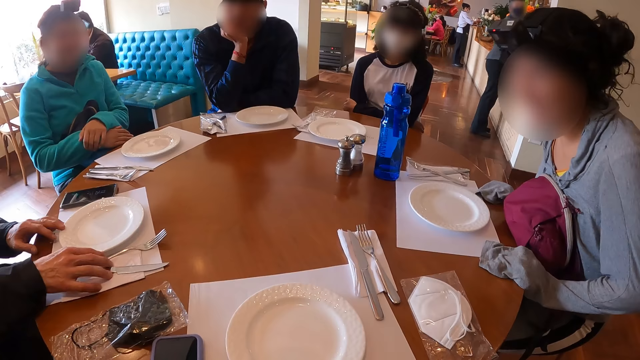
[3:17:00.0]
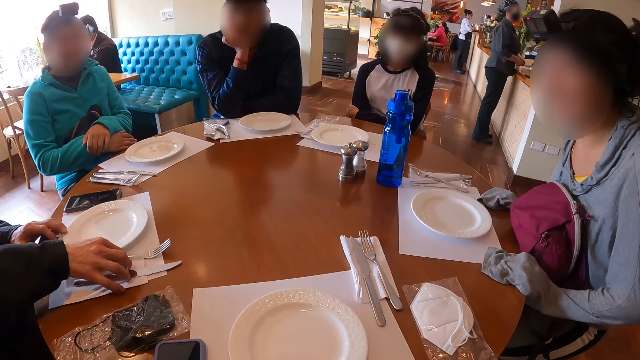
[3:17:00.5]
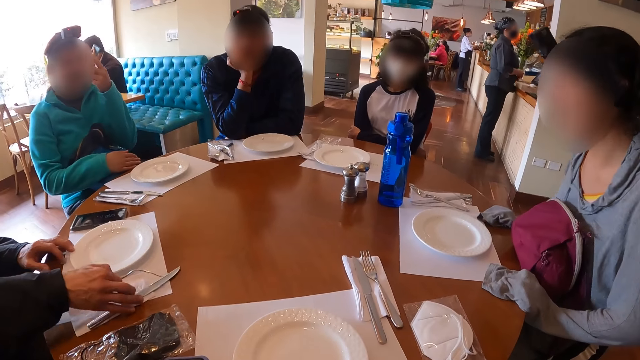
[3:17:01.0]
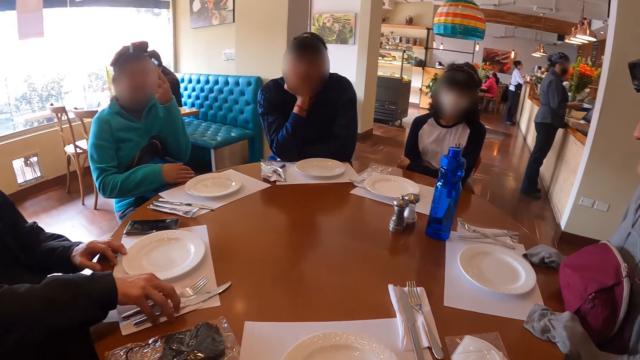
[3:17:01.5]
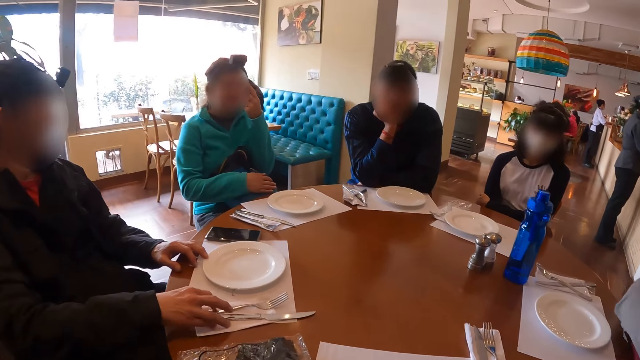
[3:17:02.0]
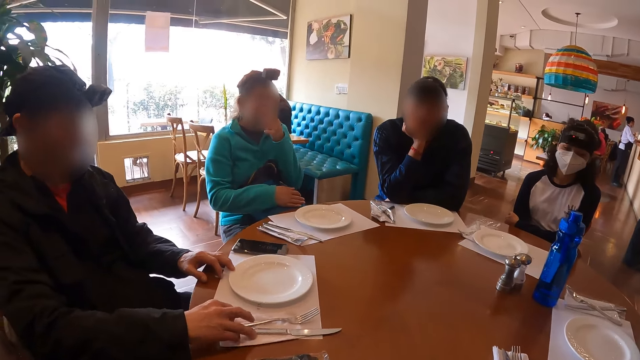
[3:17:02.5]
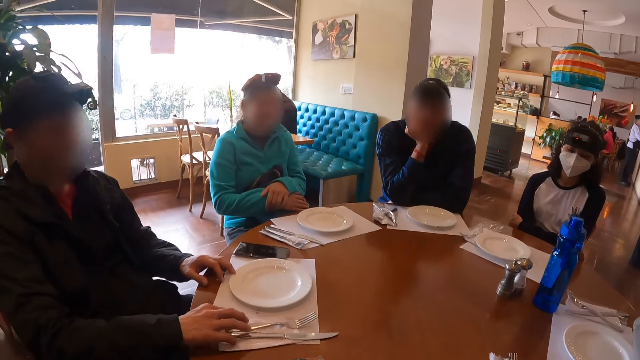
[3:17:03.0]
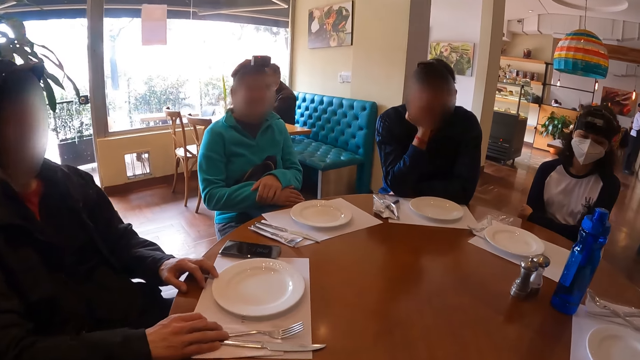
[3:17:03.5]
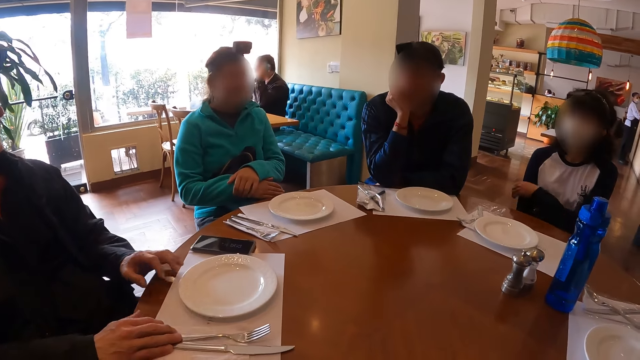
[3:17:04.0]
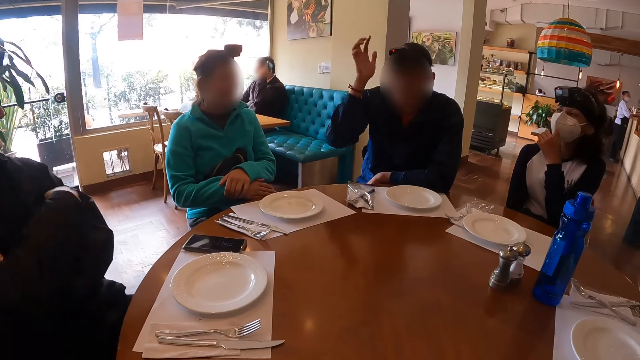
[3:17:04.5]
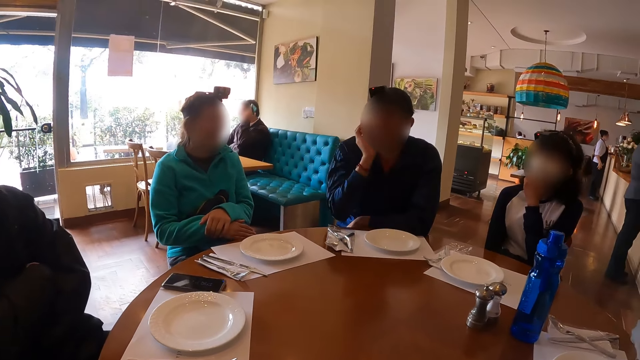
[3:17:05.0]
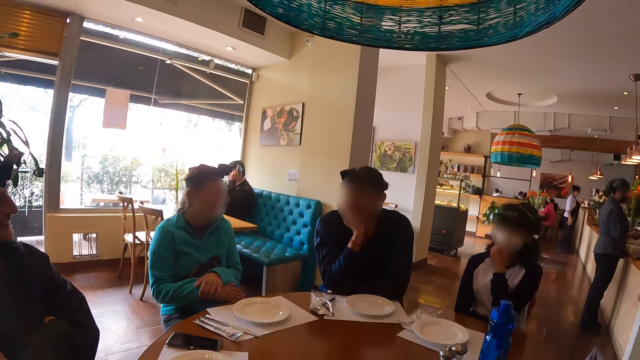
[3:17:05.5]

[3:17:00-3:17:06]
The man adjusts the cutlery on the table mat with his right hand.

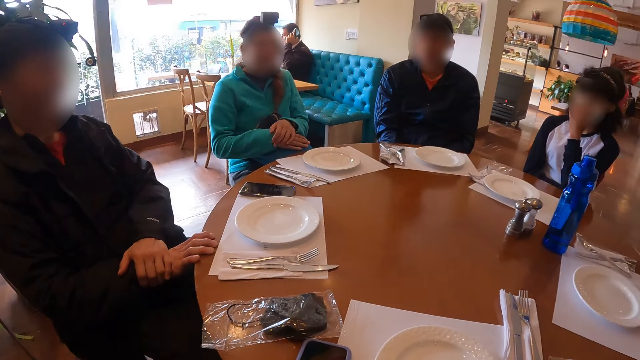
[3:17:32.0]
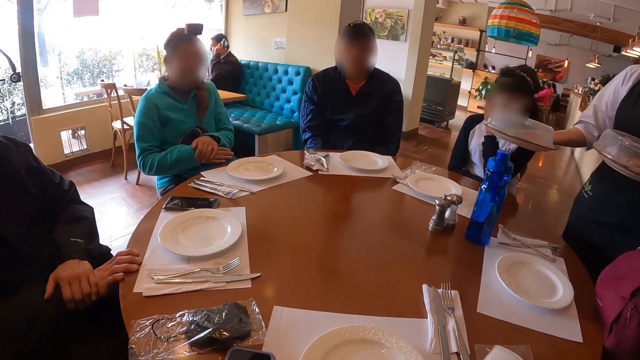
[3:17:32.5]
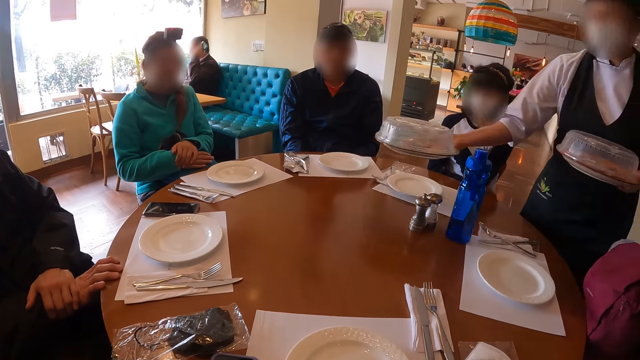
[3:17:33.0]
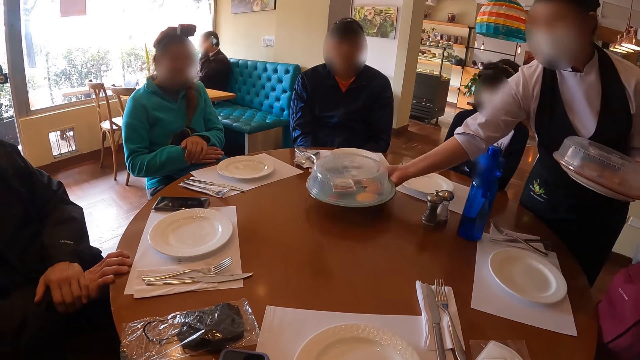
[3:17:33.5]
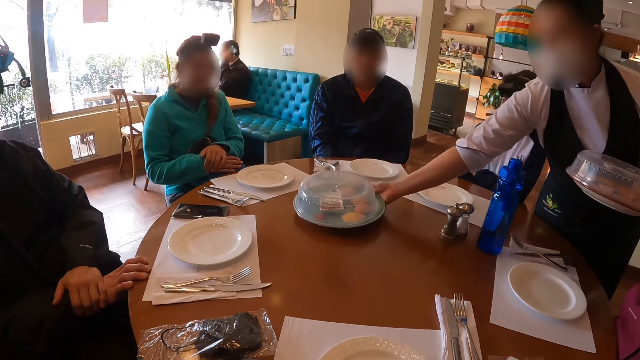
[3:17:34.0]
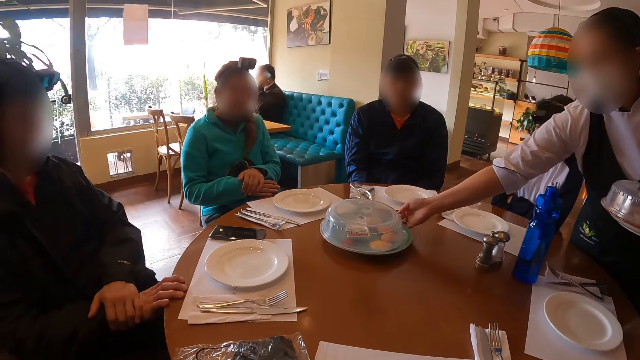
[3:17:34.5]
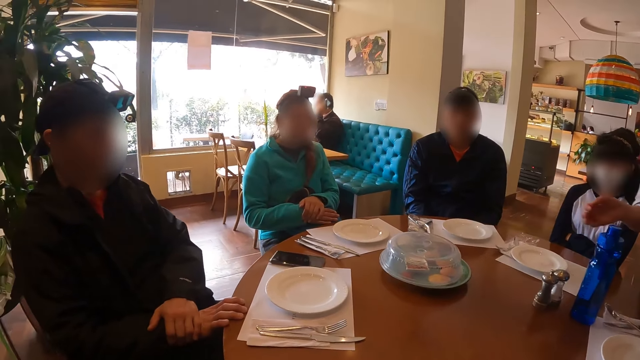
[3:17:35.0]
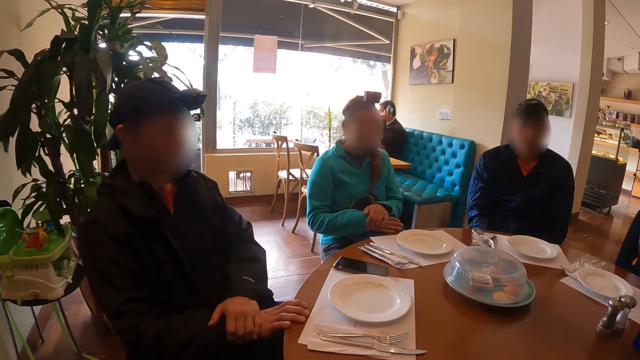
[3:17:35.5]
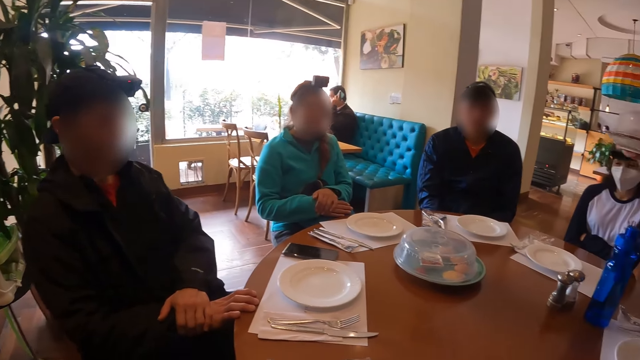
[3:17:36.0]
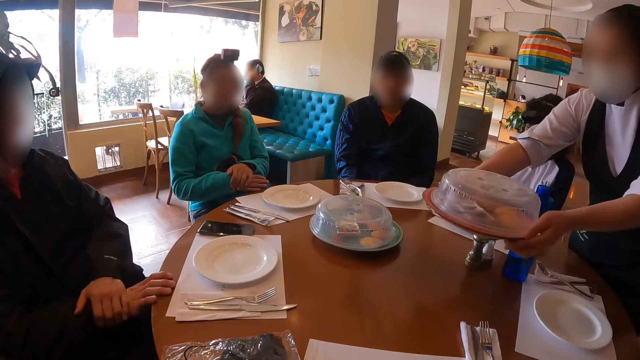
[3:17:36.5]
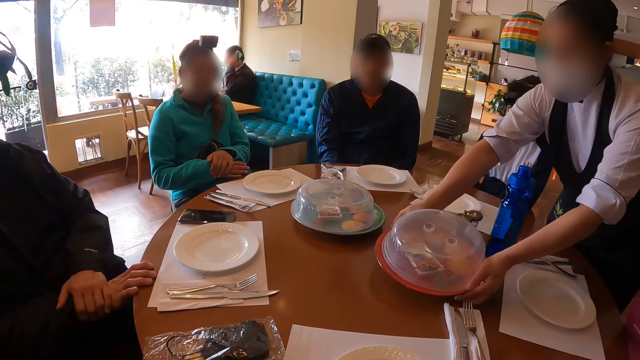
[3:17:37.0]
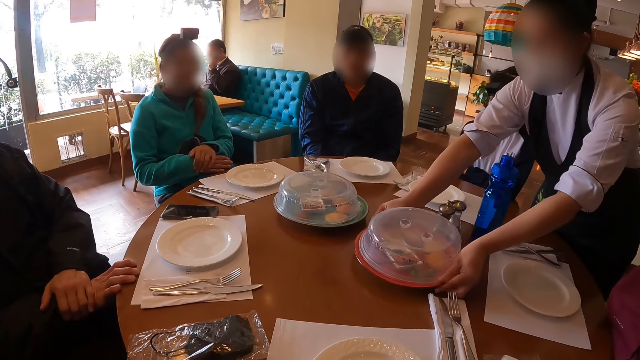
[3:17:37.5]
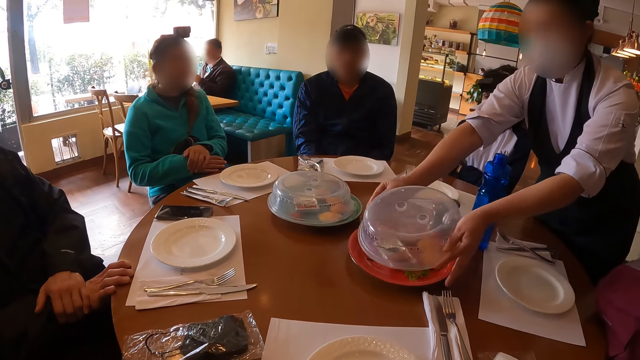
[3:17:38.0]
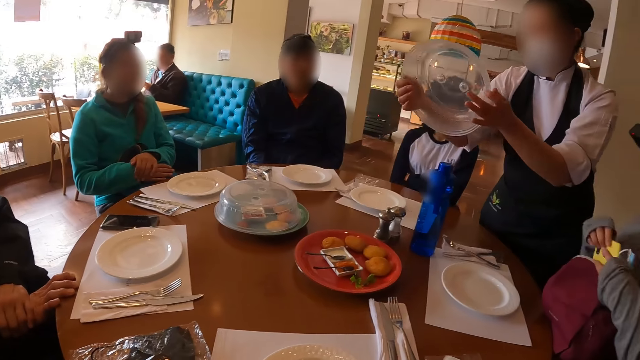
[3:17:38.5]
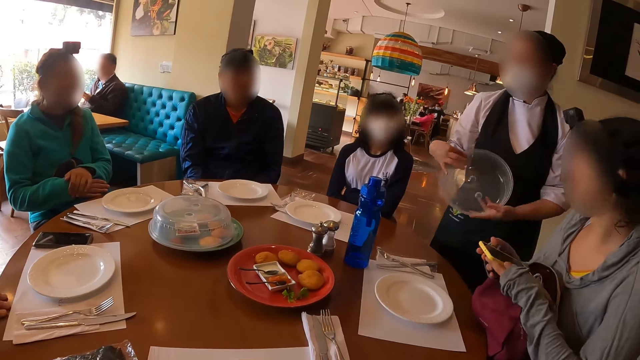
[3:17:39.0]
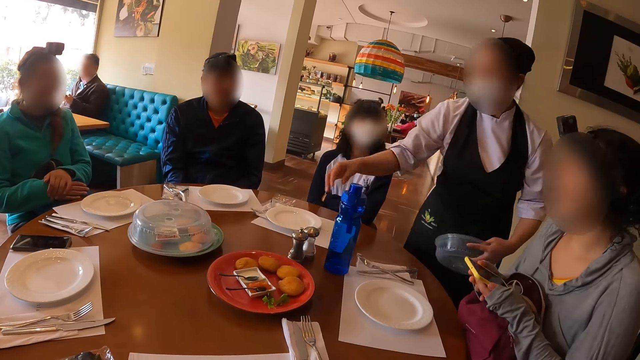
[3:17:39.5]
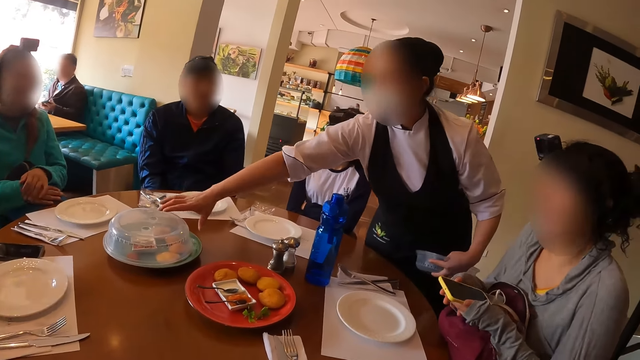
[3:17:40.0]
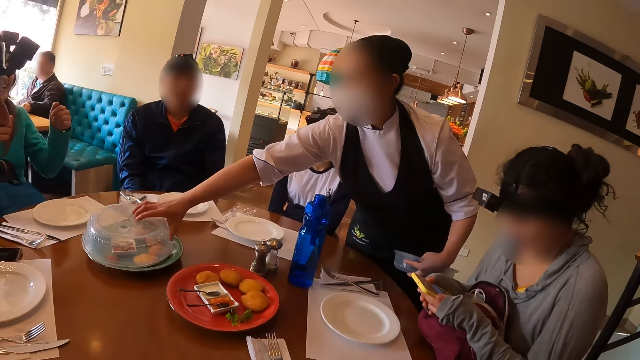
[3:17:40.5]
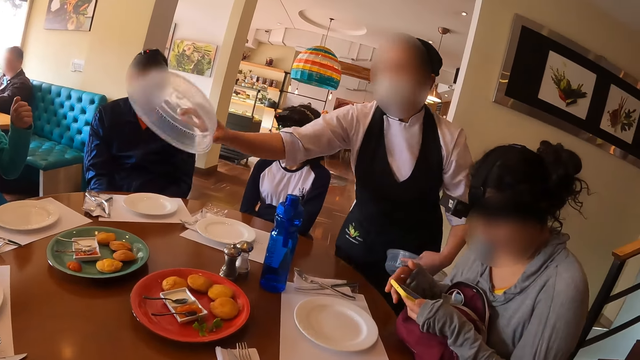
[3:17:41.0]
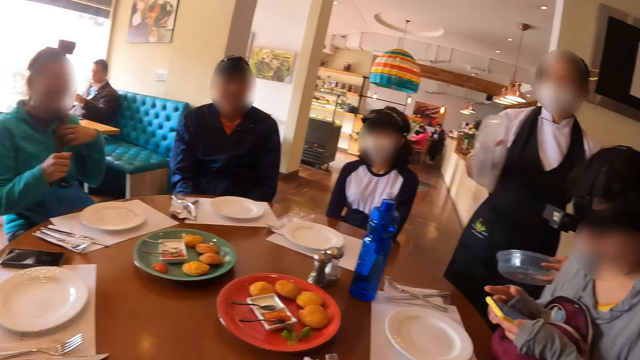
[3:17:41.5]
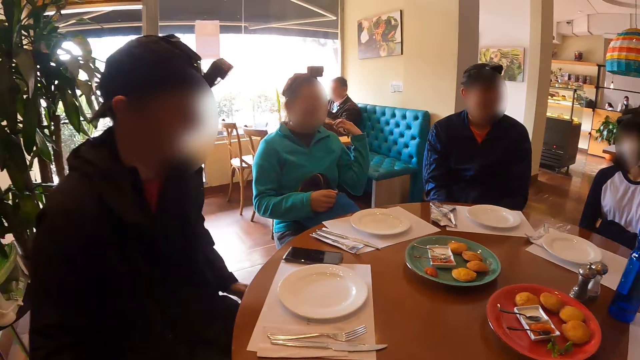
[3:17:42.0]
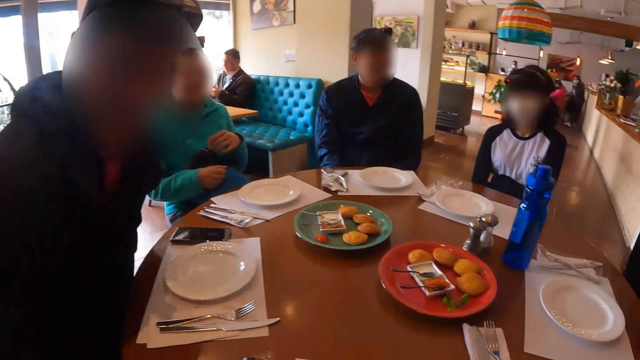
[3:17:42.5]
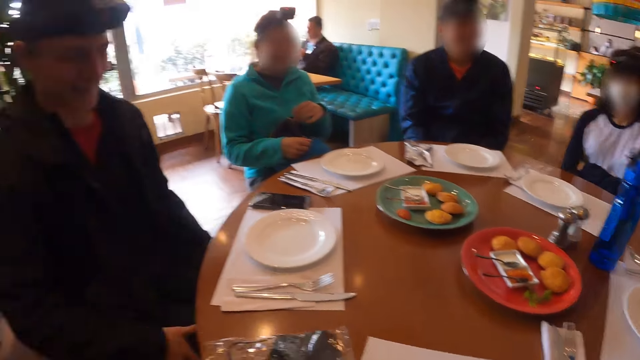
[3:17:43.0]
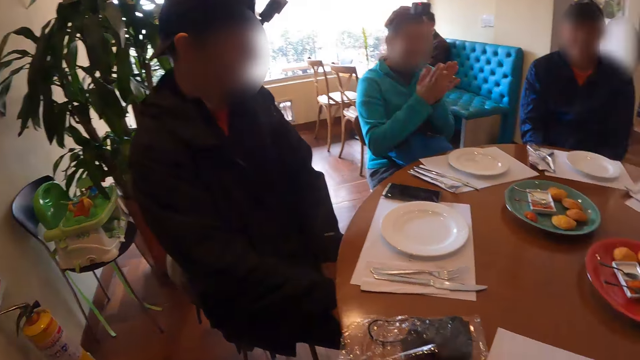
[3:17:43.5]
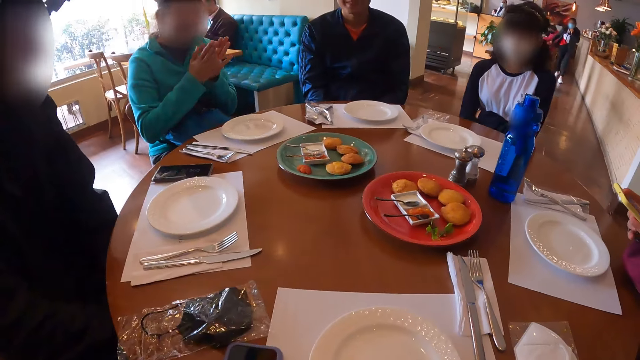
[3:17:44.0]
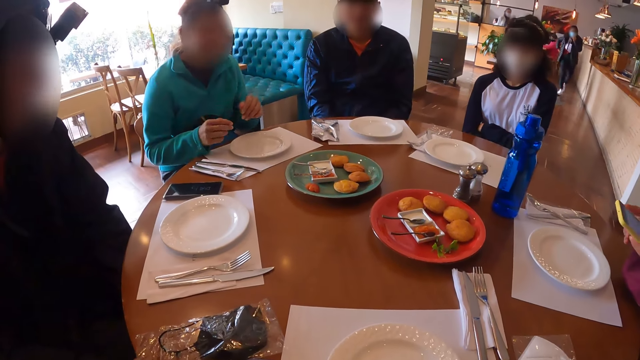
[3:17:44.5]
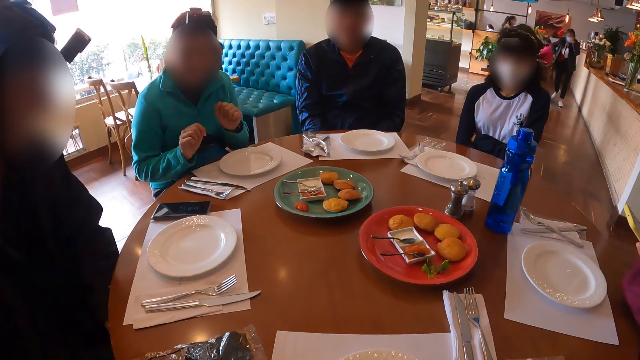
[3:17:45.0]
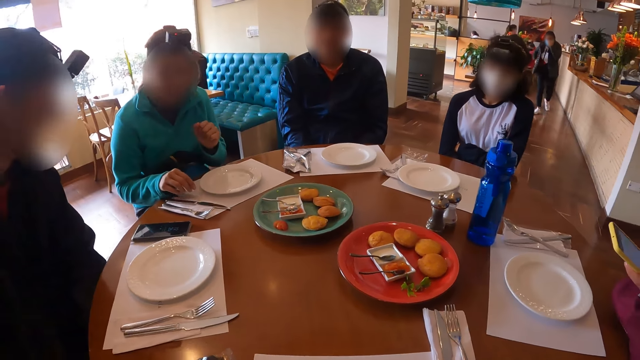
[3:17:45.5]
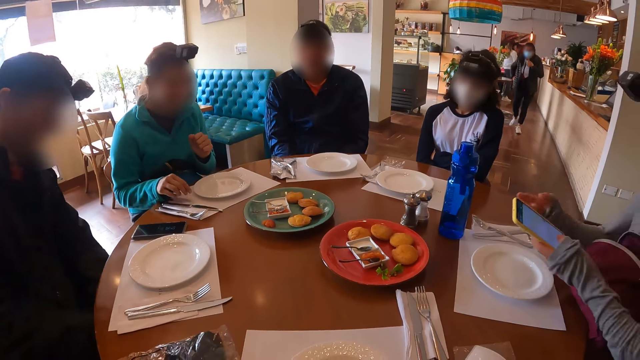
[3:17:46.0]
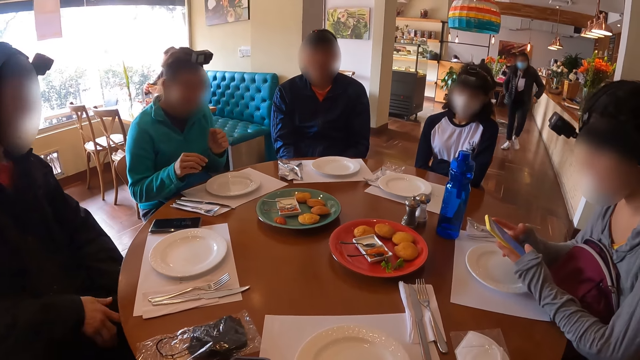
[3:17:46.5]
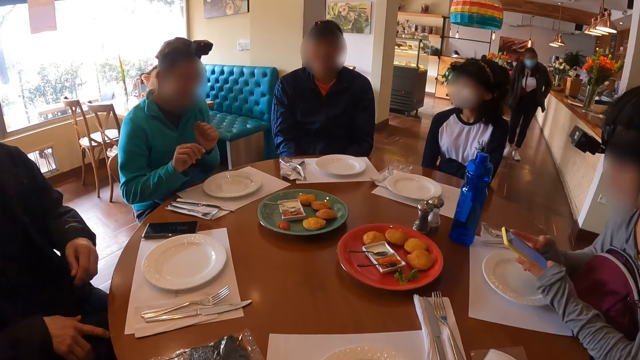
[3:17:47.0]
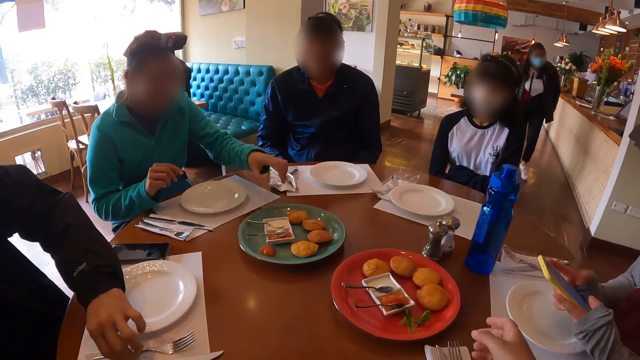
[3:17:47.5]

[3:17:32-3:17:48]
A woman drops a plate on the table with her left hand. The woman drops the plate on the table with both hands. The woman takes off a lid from the plate with both hands. The woman takes off the lid from the plate with her left hand.
